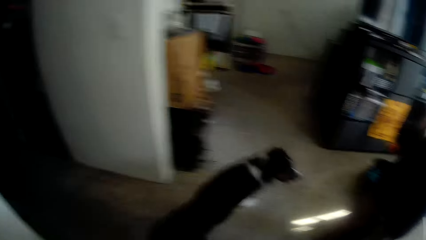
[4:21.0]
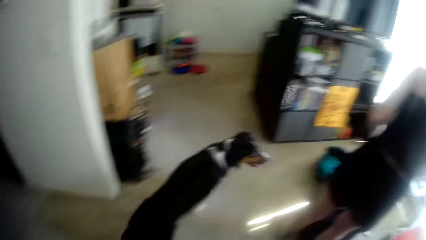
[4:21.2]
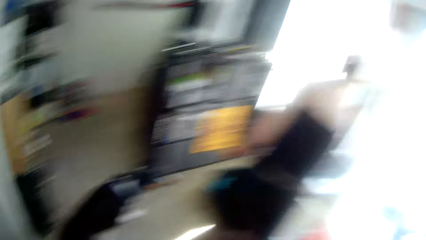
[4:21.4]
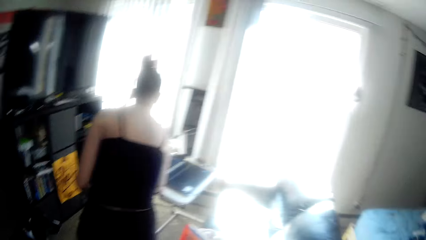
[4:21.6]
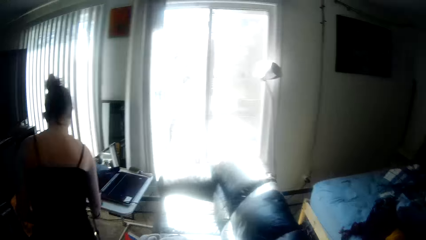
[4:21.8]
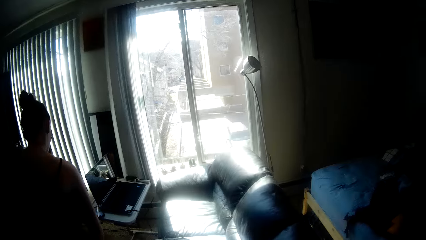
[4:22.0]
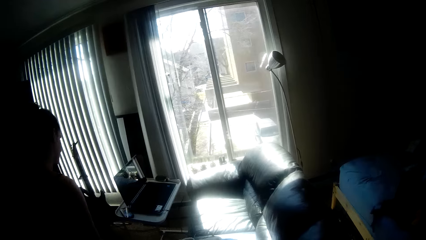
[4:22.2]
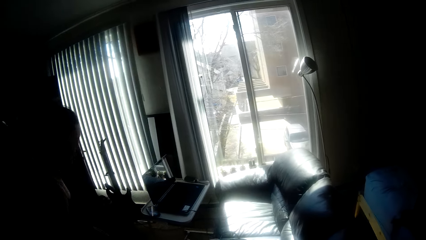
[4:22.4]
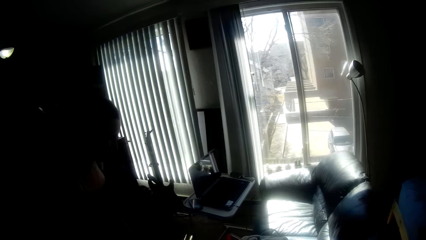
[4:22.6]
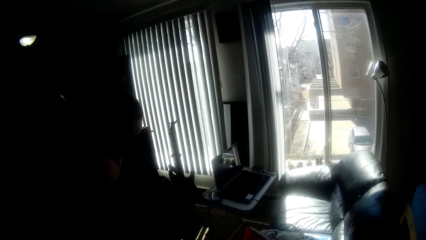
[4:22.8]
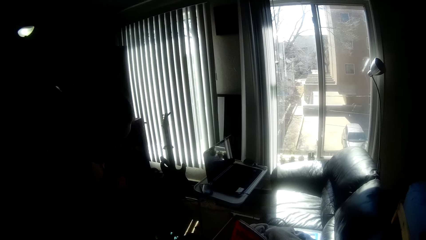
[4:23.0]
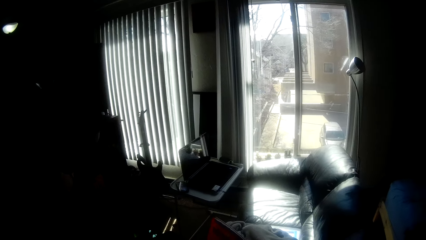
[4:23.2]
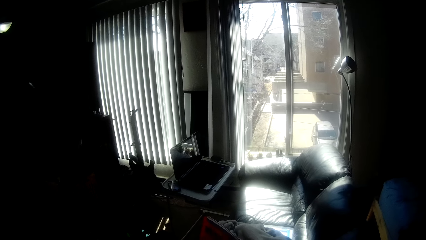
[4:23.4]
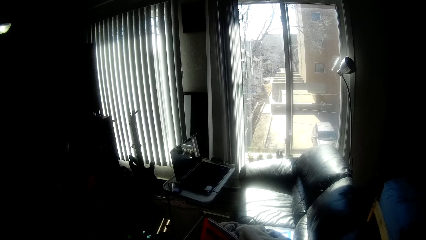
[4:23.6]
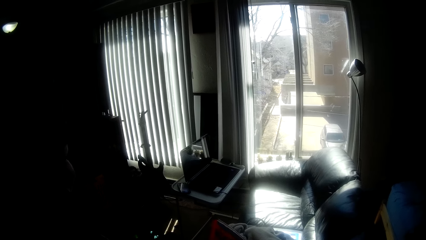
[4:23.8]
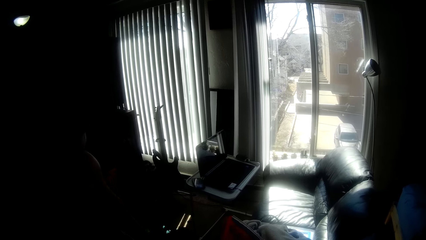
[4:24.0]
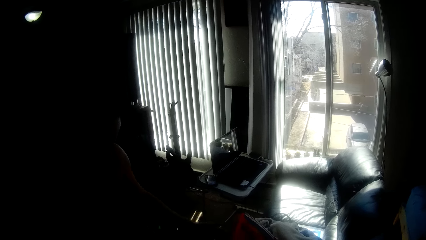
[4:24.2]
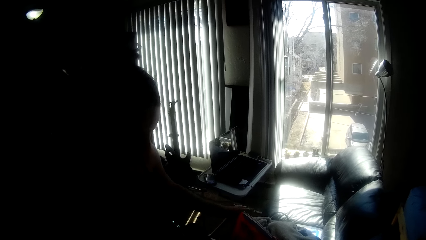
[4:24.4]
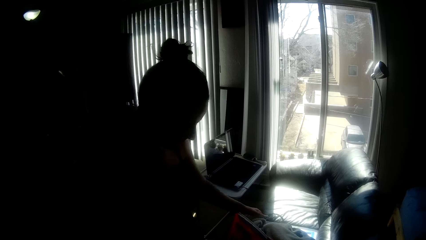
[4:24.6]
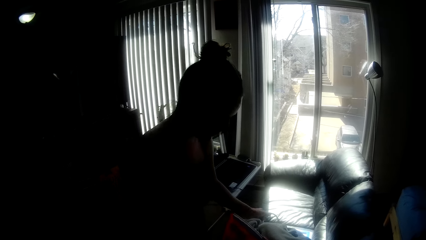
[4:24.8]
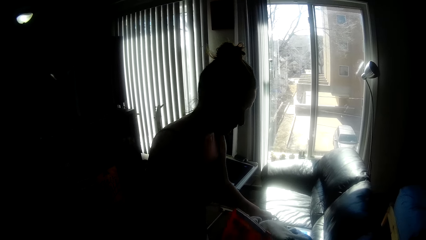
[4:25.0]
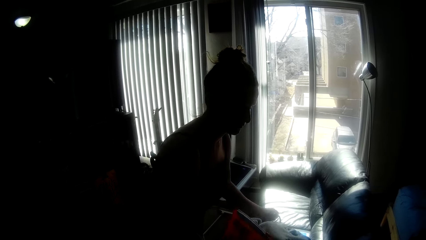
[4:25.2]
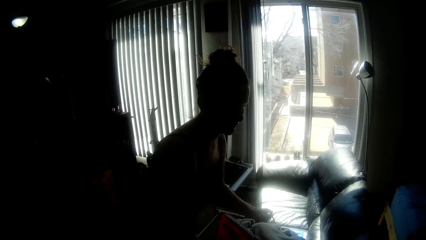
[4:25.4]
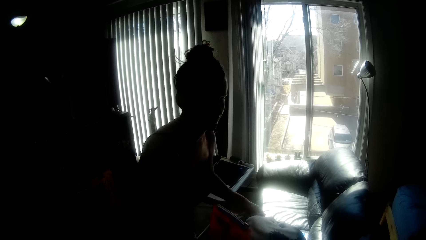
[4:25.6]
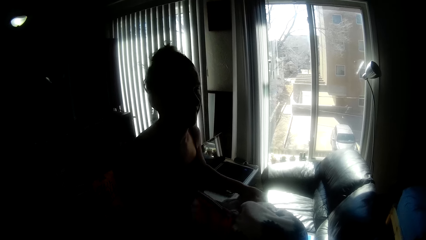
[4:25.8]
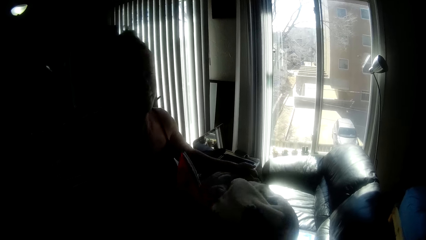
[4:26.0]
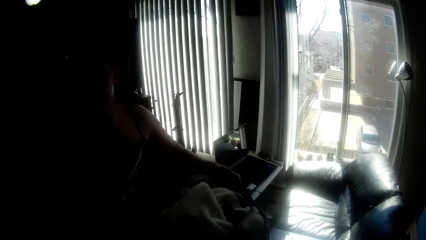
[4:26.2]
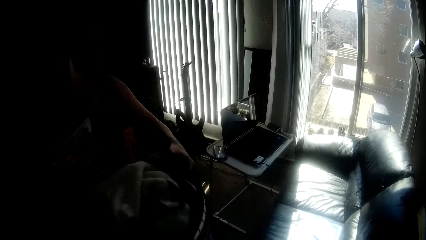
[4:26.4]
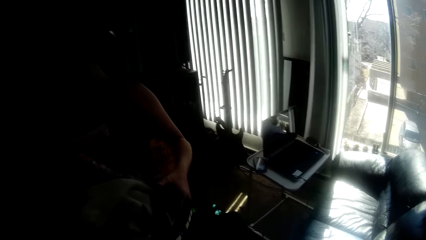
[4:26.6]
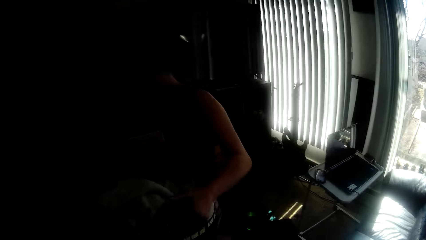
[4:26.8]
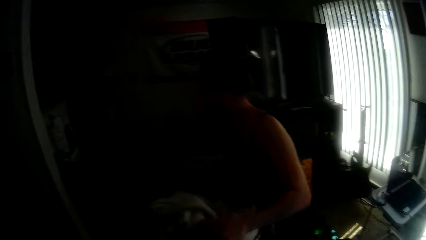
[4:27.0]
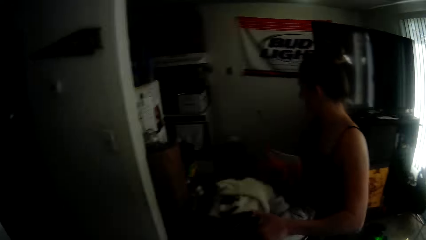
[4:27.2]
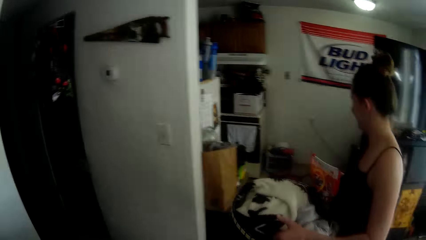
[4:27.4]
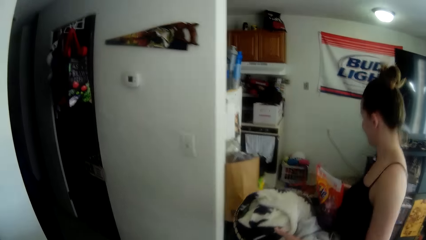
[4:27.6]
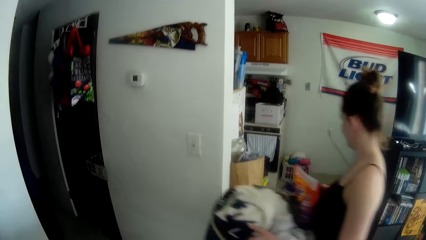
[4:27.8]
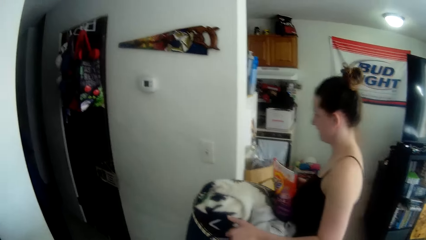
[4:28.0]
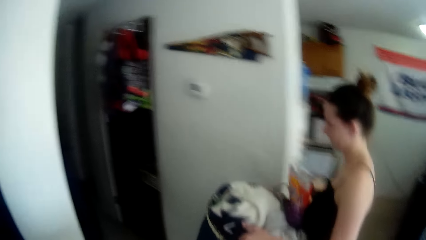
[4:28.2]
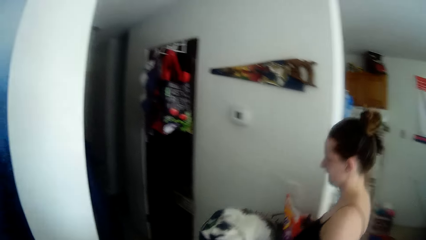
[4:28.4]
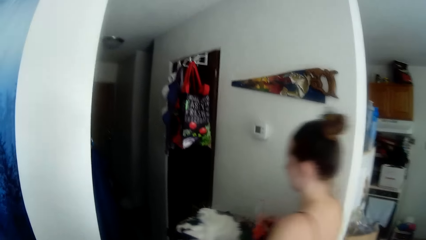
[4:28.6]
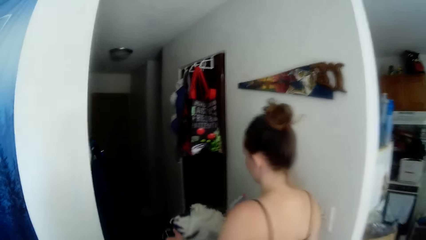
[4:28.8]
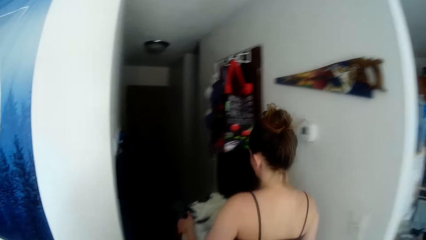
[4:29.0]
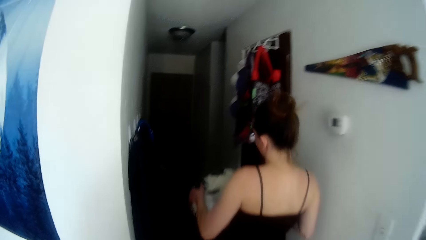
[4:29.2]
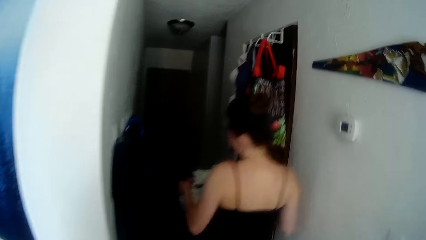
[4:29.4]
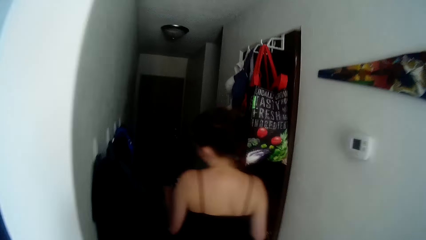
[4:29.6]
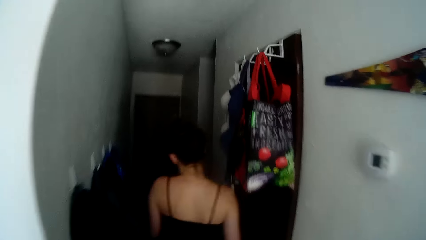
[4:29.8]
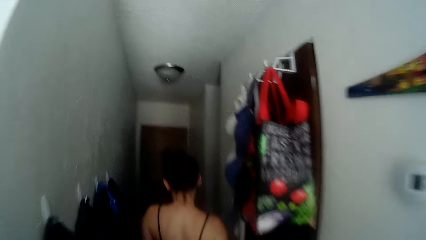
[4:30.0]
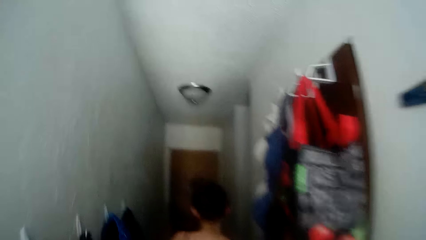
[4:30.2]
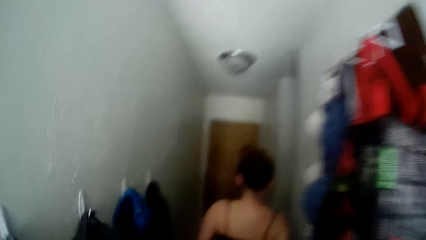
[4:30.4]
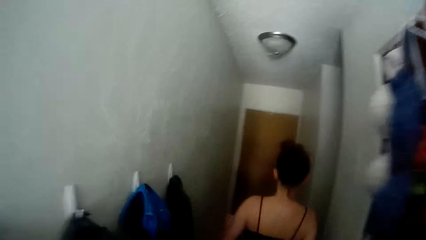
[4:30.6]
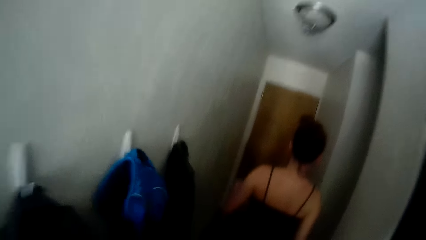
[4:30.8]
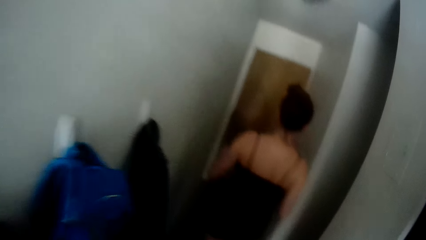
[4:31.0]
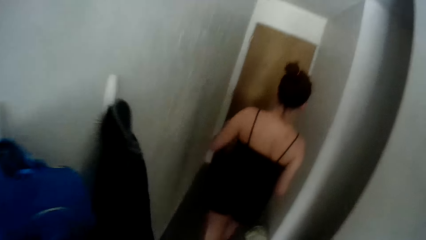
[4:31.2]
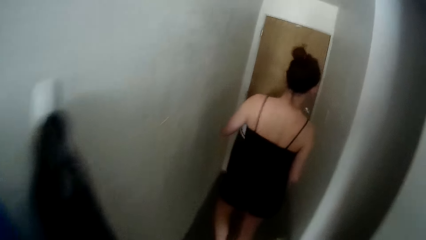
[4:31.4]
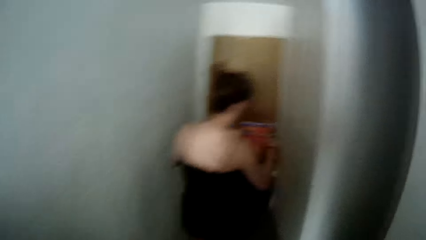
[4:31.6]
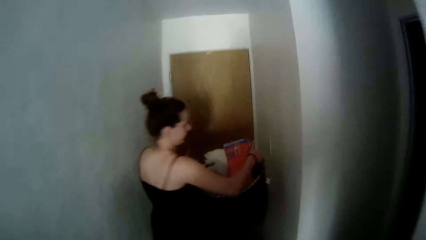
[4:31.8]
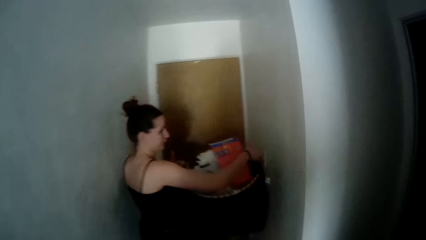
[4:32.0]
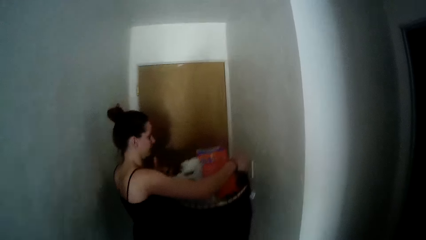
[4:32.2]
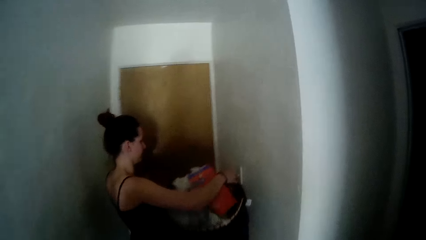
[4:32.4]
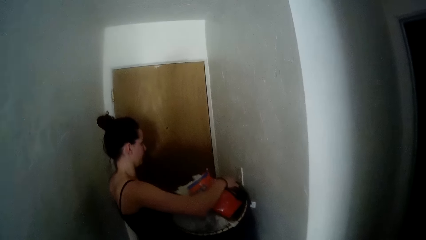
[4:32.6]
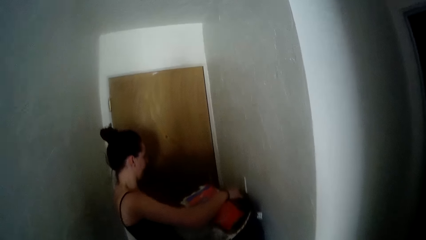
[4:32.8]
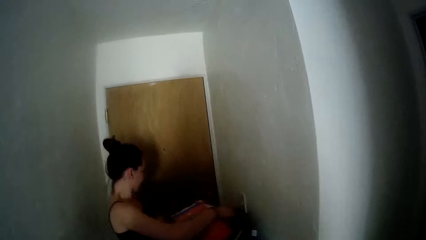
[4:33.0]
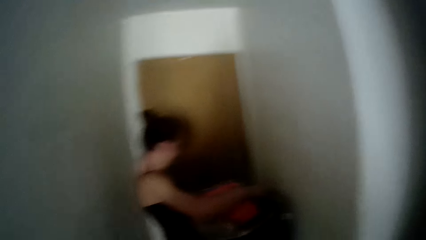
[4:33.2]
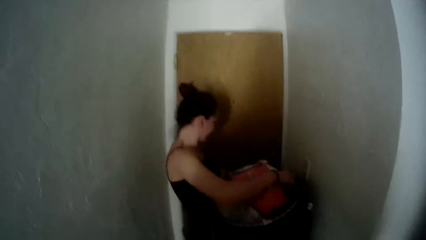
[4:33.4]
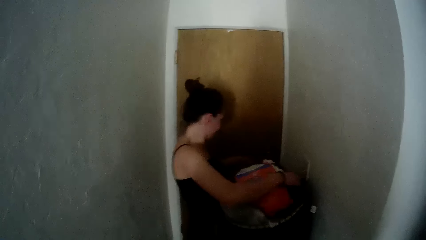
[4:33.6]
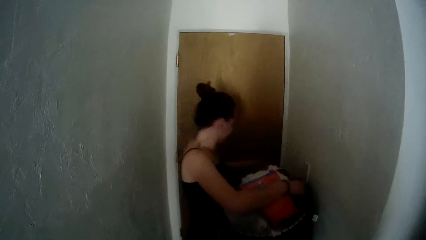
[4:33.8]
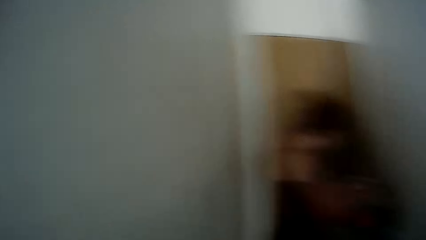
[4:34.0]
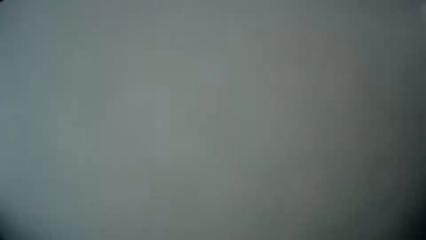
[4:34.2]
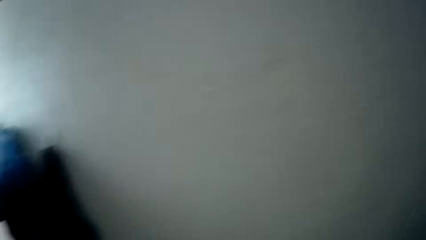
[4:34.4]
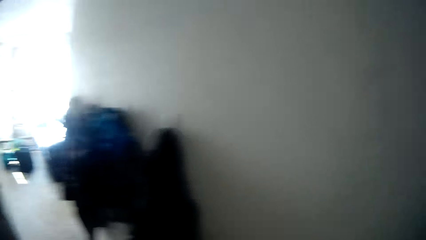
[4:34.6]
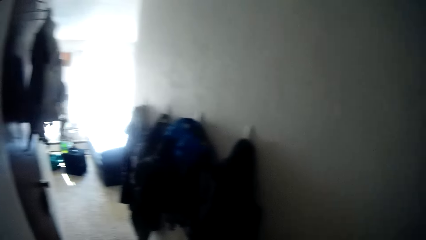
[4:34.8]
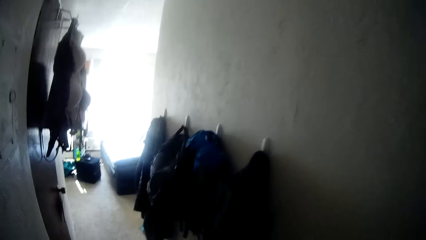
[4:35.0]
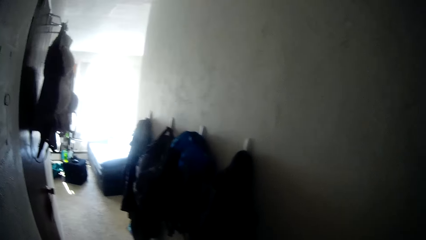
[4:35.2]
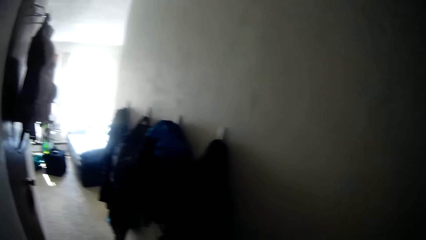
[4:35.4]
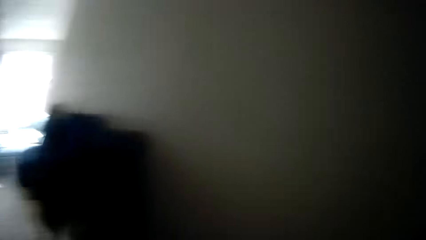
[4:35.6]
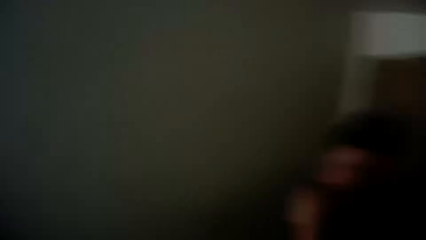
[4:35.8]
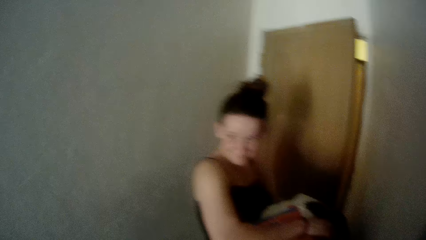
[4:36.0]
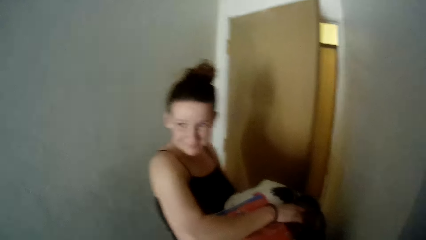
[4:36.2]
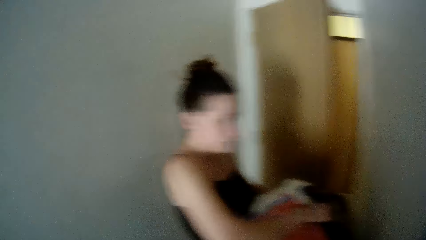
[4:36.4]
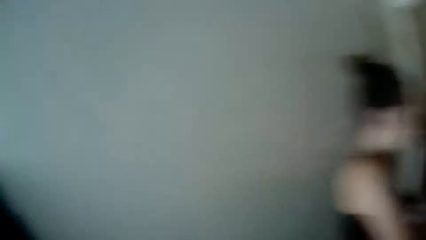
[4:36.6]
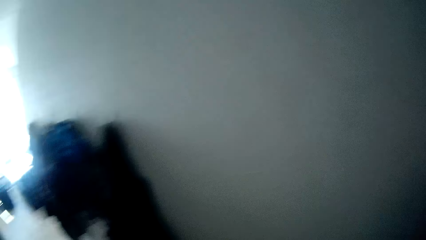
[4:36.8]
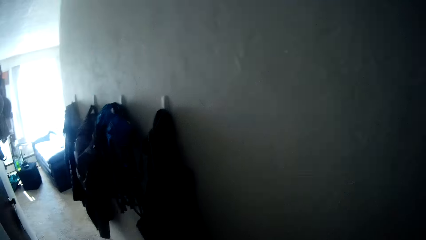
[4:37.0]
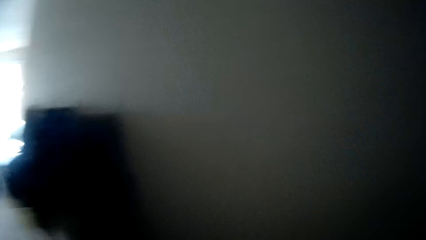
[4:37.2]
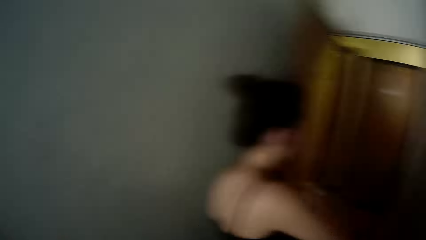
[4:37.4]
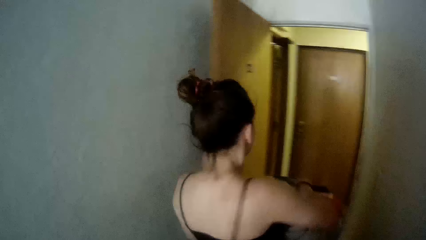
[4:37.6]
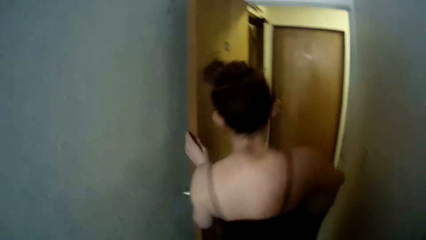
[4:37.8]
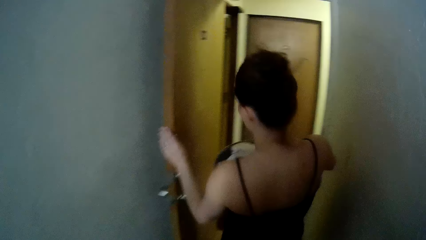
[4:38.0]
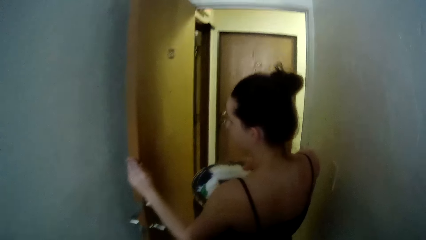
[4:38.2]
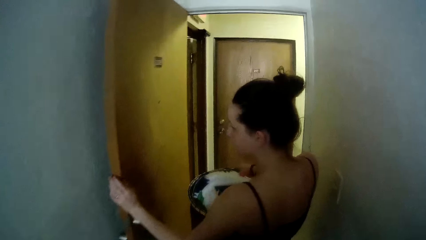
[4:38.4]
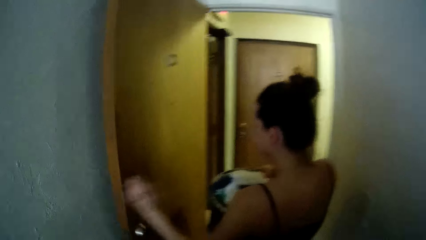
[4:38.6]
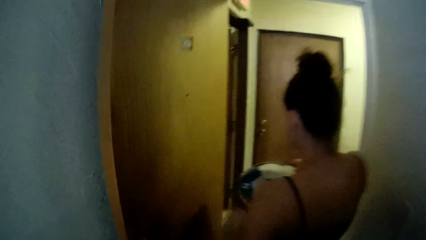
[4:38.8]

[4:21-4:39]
A woman walks around. The camera wearer walks around. The woman opens a door.
